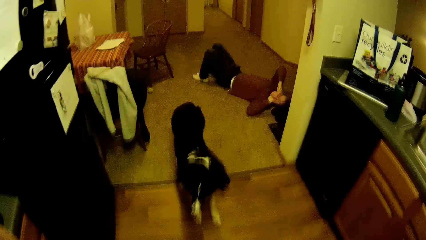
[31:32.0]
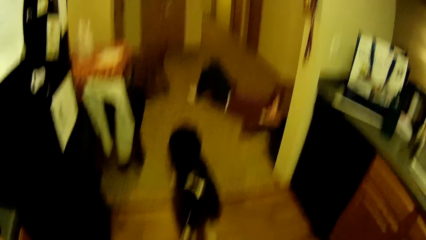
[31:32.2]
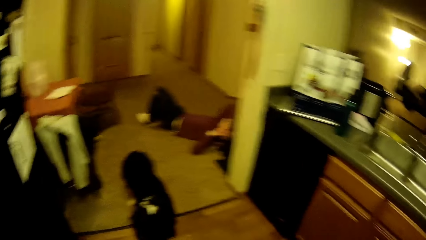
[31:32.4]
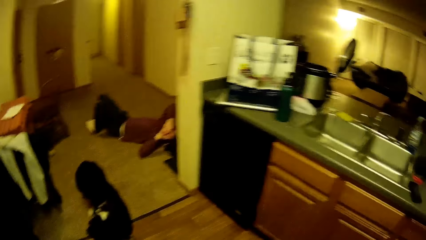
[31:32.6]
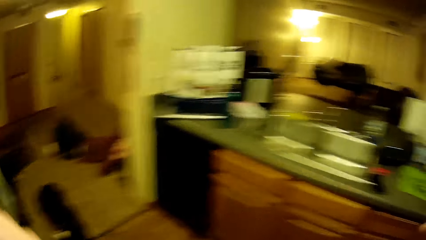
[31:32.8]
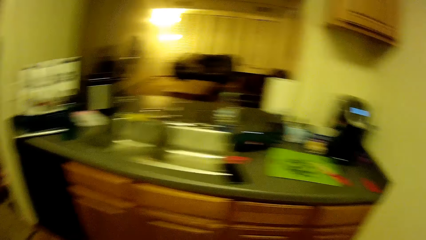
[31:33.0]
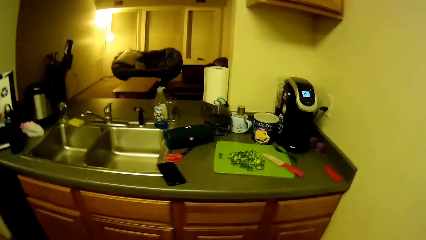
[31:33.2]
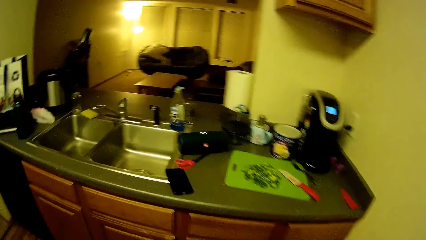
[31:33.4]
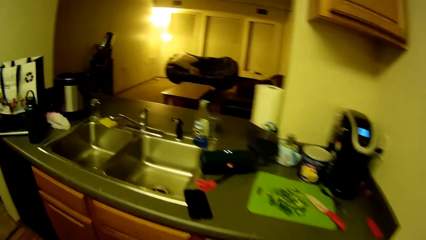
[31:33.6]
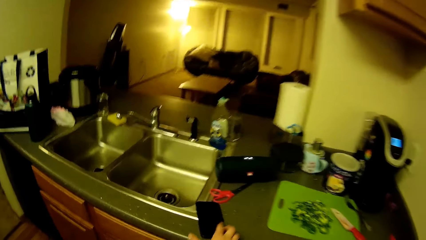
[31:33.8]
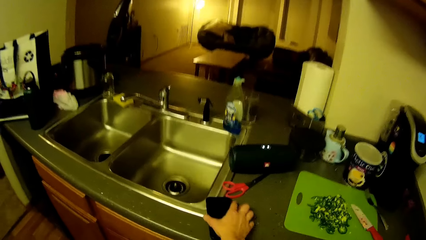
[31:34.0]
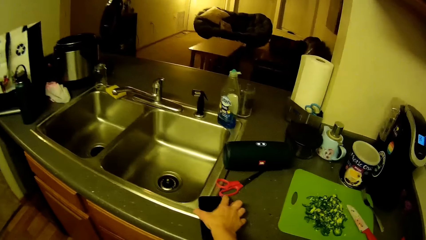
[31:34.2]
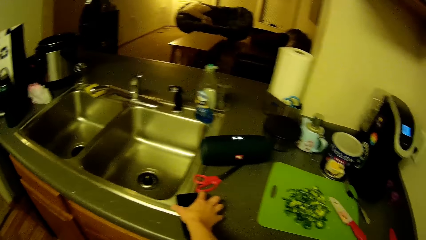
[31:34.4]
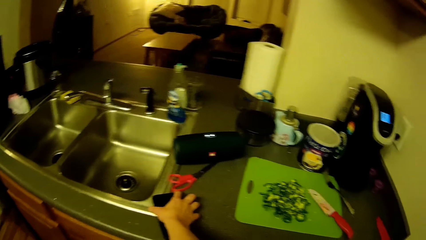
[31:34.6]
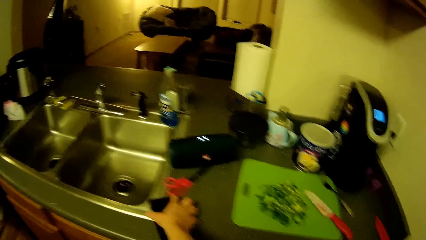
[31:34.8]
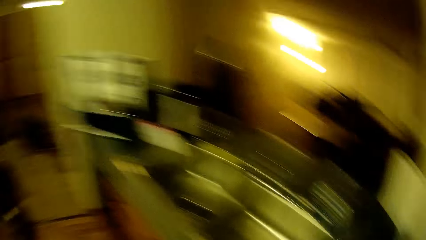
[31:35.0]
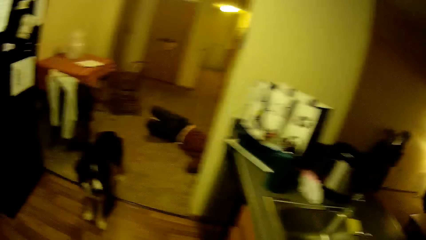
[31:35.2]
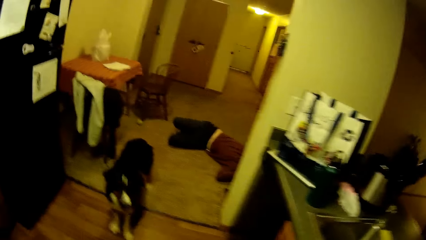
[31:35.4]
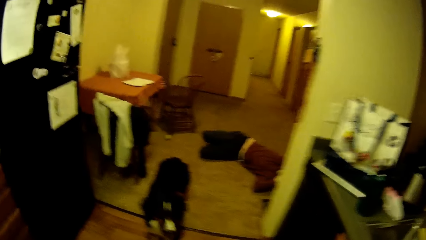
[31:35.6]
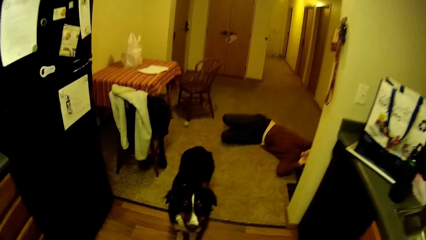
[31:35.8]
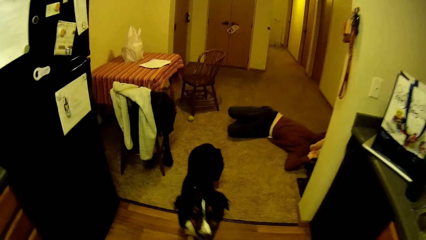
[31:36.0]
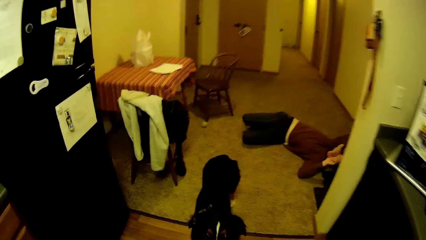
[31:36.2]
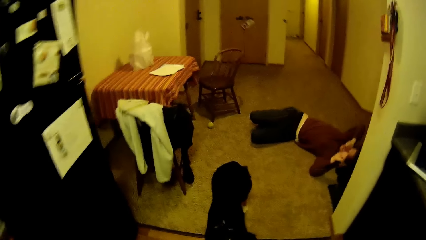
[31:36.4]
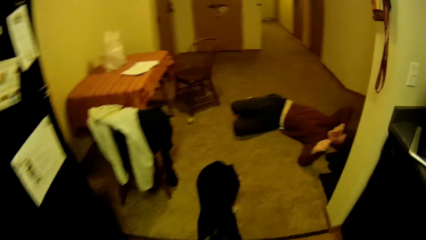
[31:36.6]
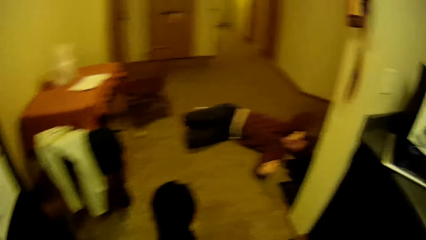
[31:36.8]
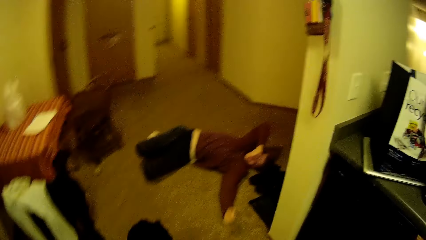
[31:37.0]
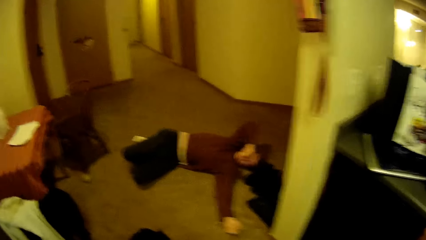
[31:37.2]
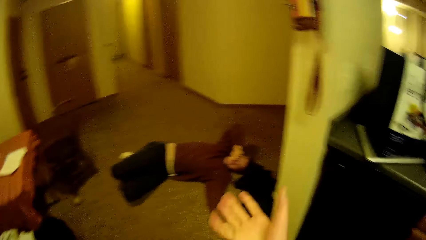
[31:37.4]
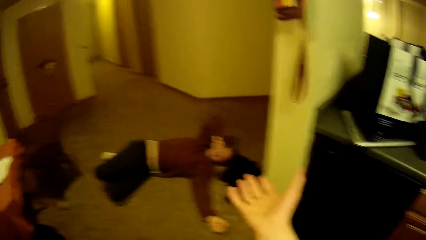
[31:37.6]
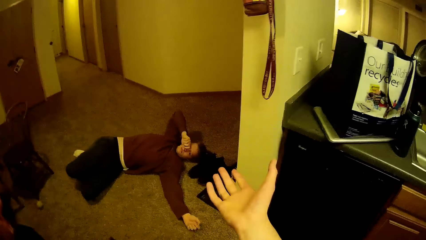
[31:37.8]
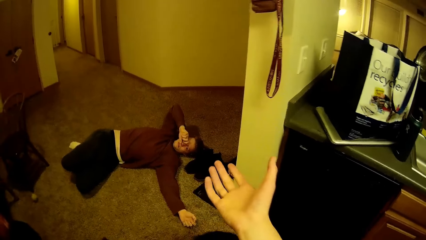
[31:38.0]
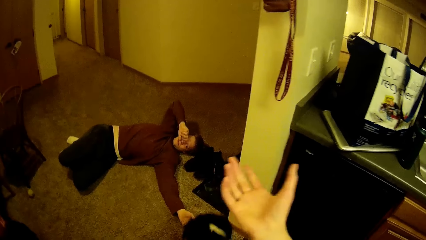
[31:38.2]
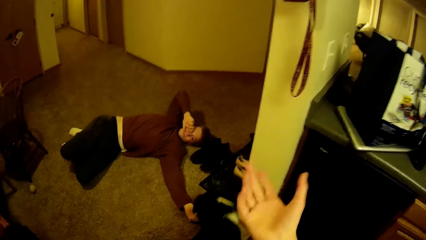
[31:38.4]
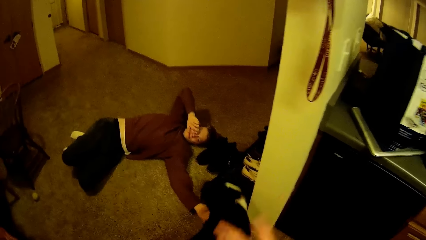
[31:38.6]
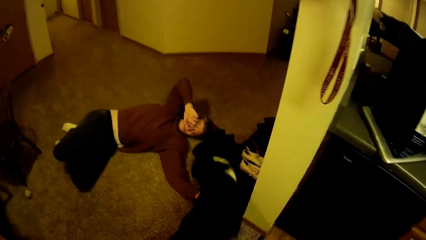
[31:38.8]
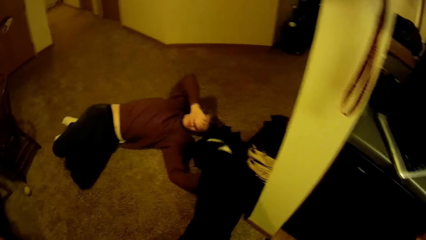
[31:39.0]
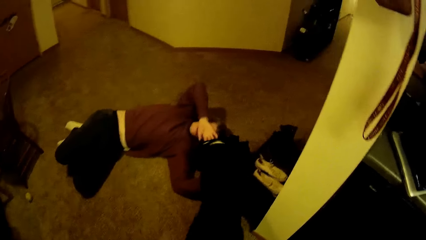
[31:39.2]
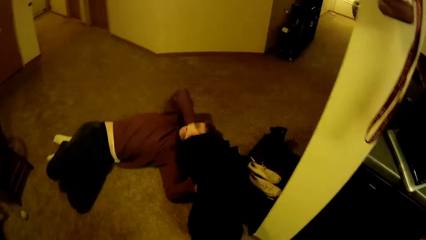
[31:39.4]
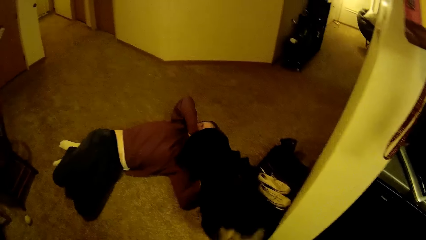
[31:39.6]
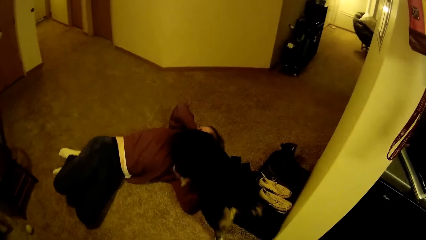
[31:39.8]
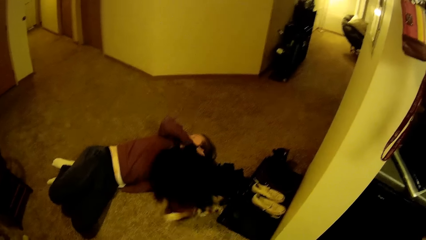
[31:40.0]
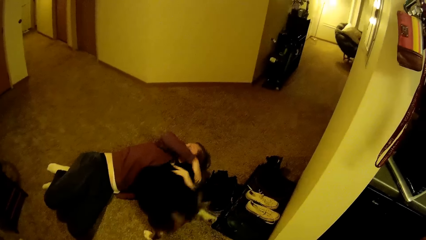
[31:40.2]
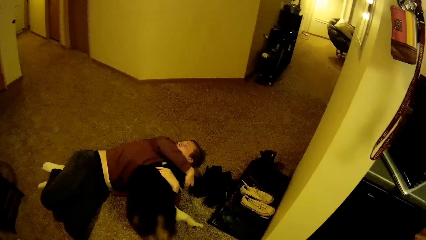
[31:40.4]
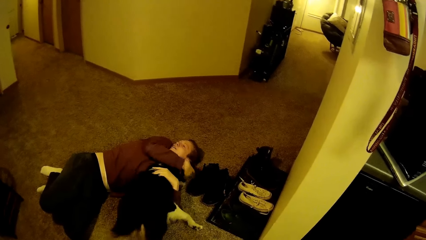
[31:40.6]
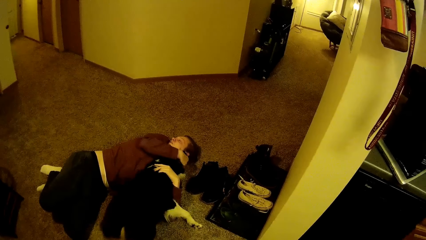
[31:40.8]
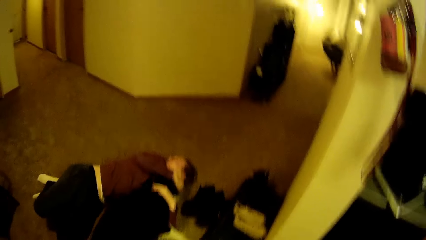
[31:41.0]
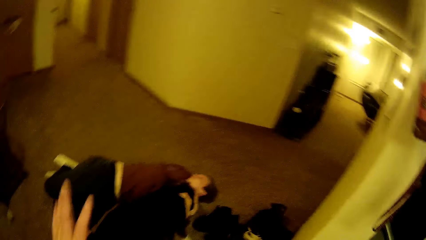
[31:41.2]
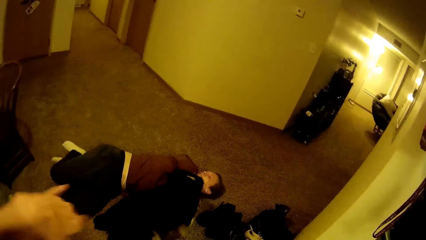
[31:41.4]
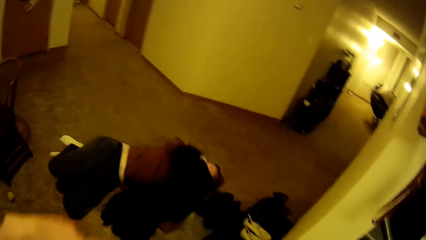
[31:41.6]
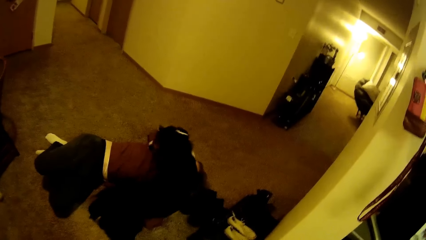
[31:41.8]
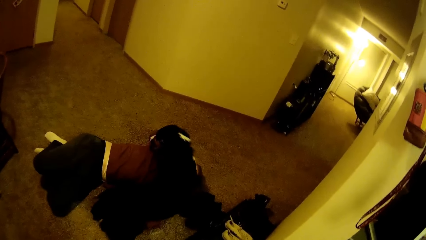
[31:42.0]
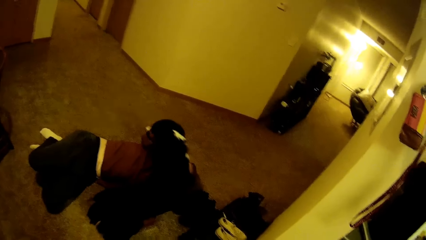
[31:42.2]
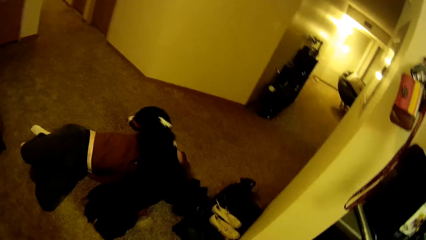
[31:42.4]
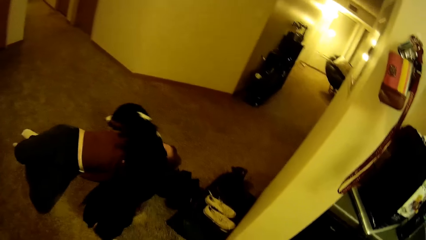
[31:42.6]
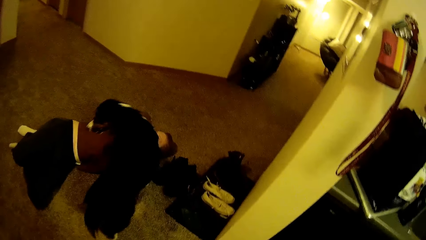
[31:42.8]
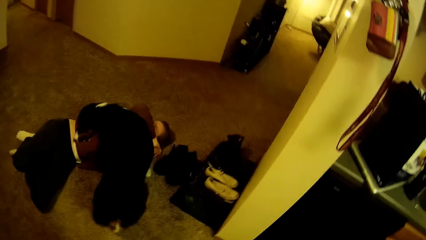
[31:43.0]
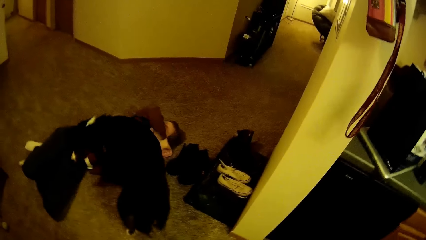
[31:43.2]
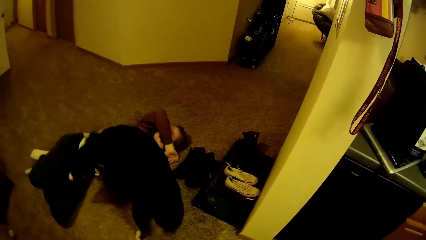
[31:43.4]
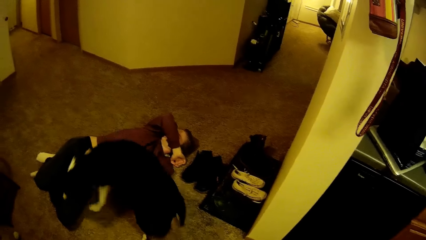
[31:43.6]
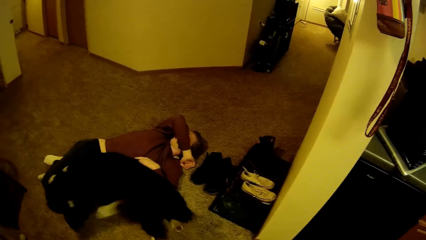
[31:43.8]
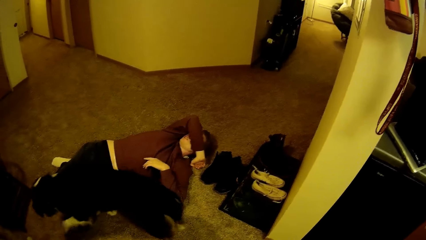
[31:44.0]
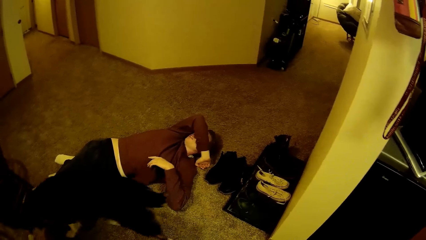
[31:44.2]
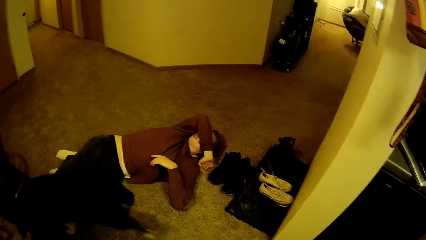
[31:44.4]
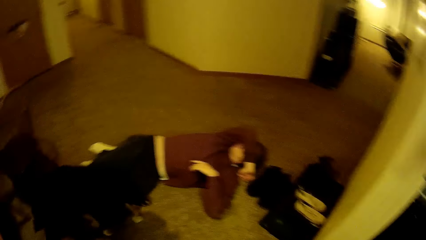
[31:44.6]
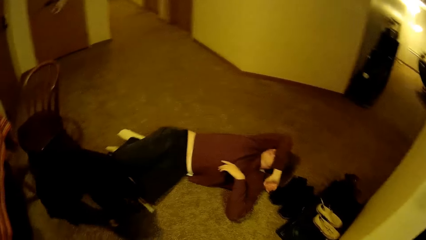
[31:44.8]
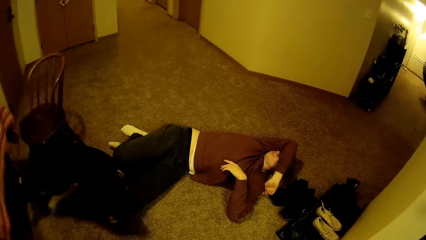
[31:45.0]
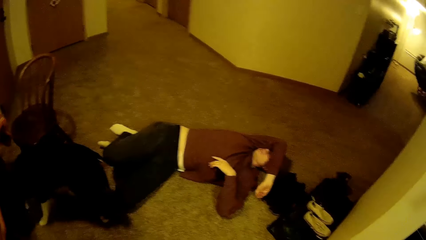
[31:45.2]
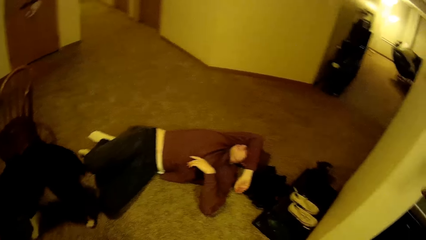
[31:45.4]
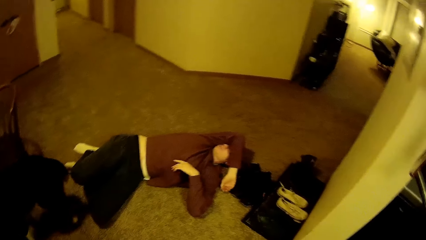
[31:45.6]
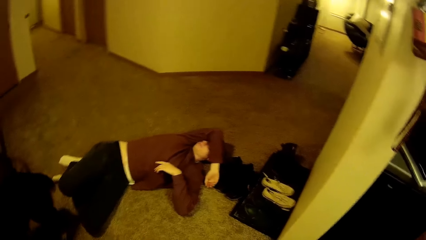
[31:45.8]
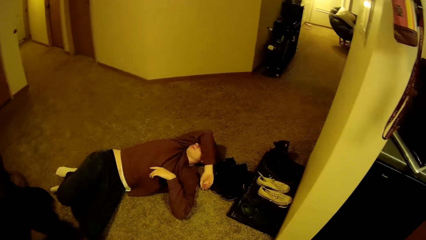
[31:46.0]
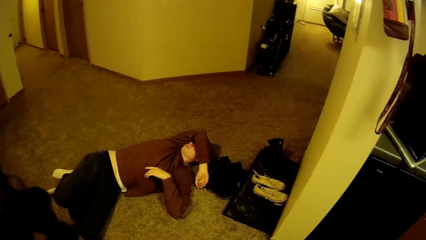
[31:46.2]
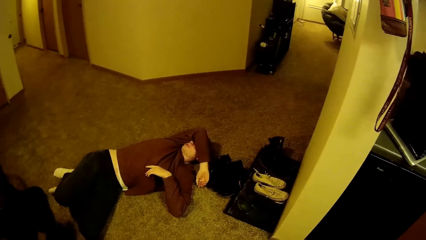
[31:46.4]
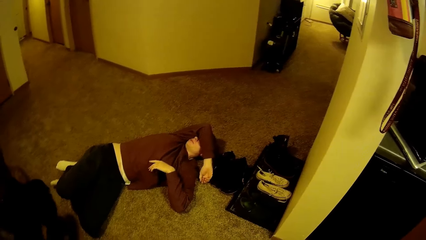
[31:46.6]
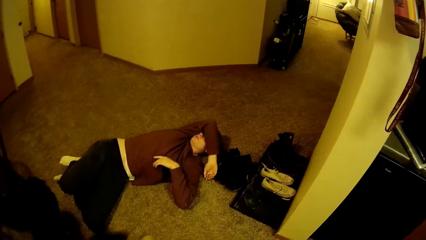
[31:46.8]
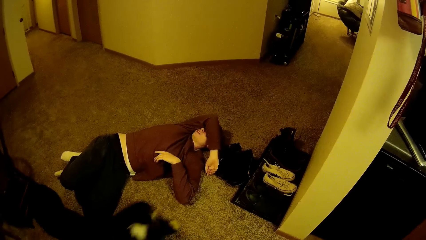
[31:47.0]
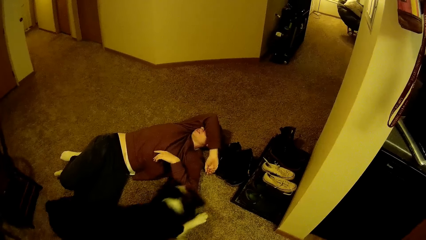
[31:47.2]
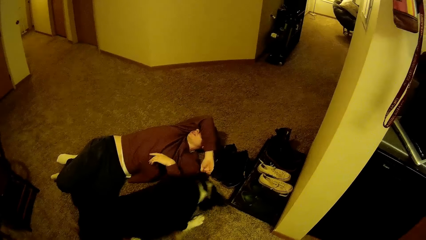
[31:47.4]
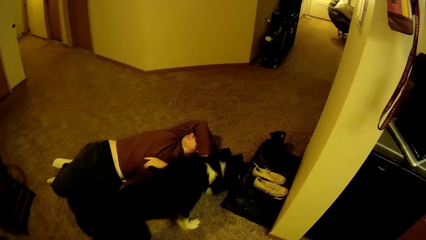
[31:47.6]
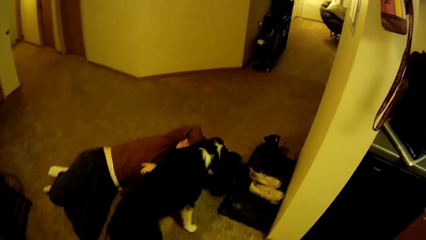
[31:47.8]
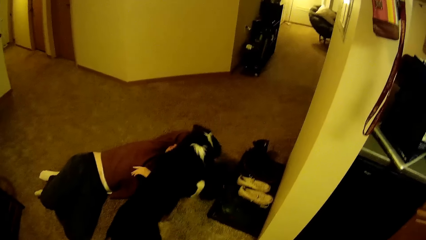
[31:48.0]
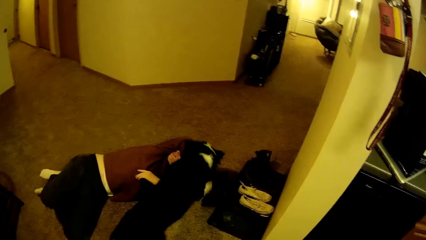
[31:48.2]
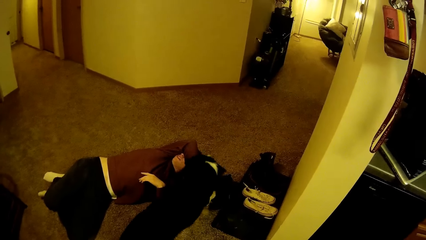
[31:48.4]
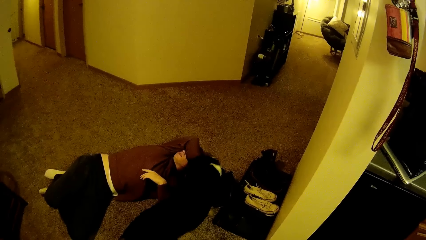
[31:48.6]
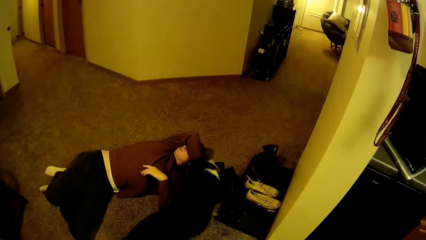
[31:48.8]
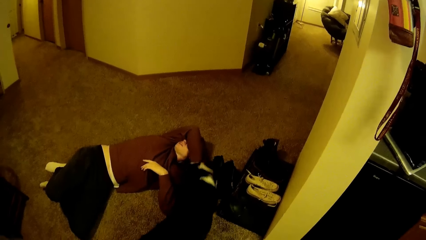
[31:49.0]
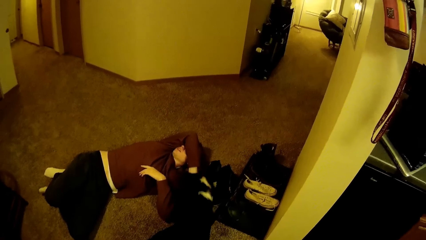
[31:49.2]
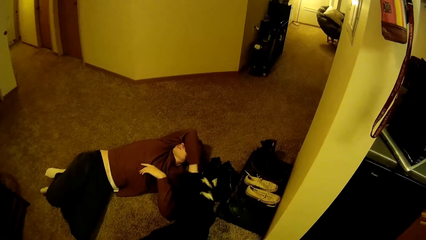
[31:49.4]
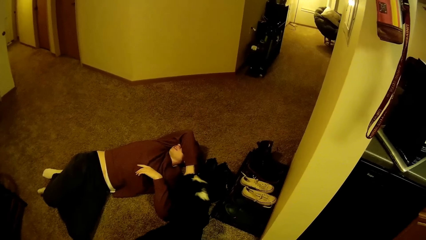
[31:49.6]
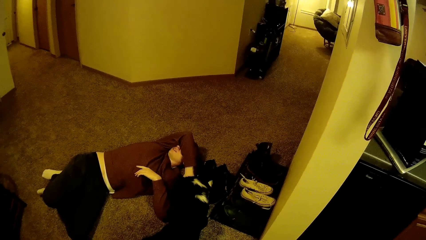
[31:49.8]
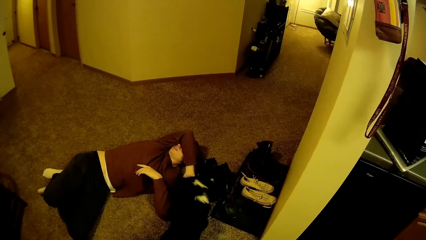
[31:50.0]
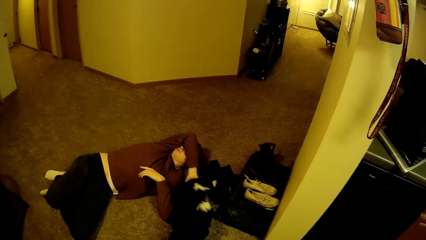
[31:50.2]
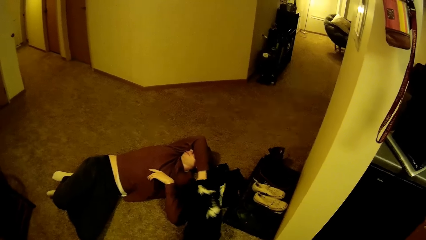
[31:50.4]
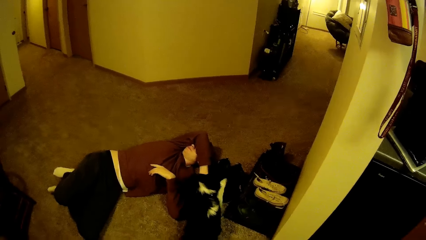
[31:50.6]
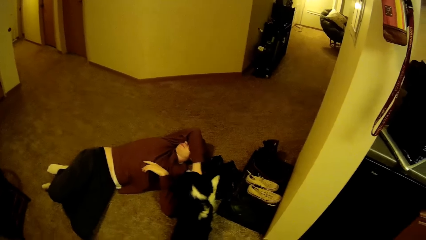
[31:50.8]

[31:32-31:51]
The camera wearer checks the phone on the kitchen top. They hold the phone. They walk around the kitchen. A man holds the eye. The camera wearer talks to the man. The man holds the dog. The man sleeps on the floor.
